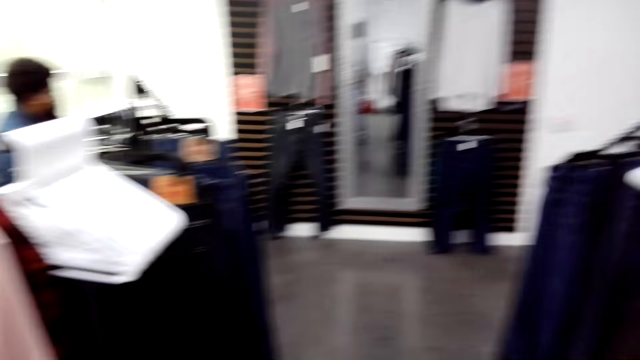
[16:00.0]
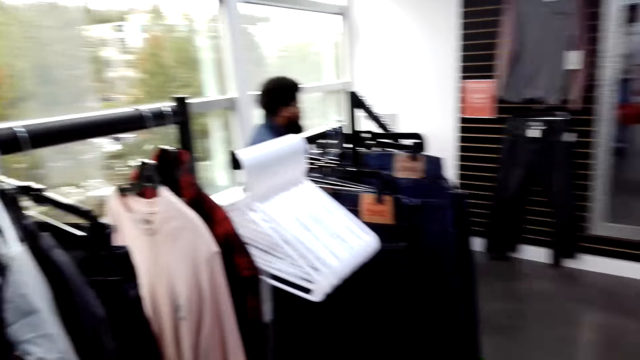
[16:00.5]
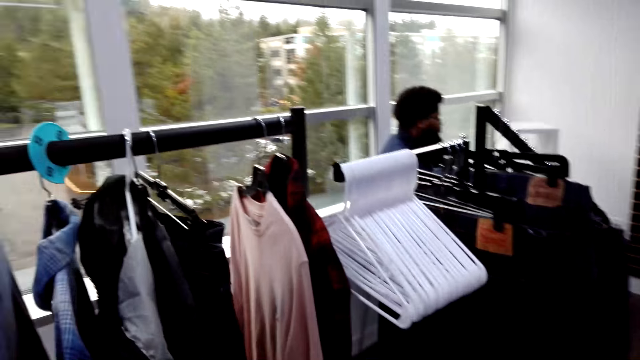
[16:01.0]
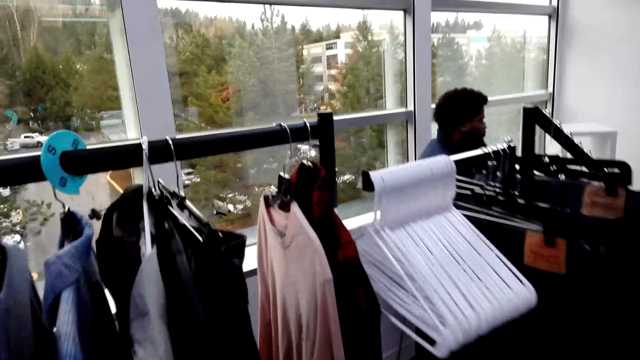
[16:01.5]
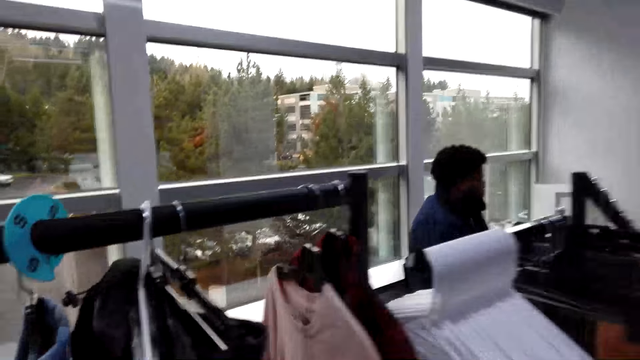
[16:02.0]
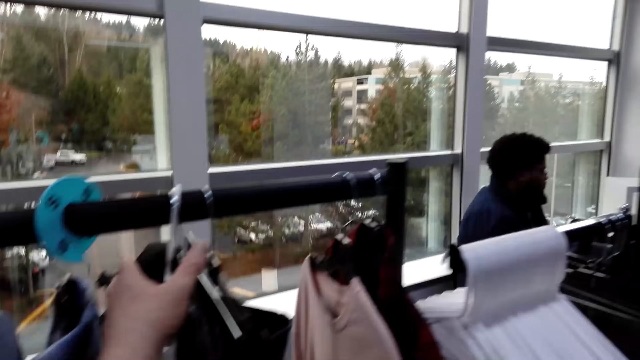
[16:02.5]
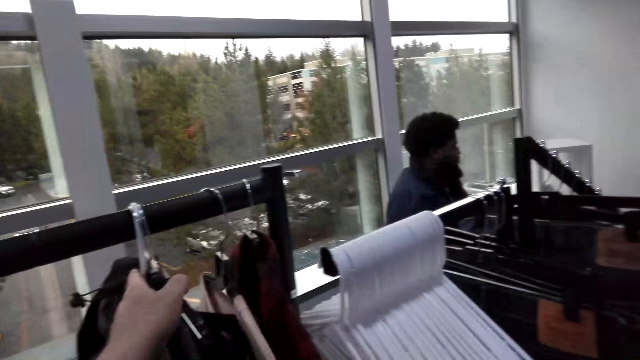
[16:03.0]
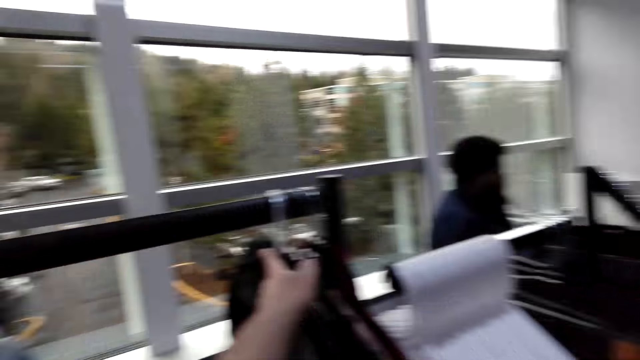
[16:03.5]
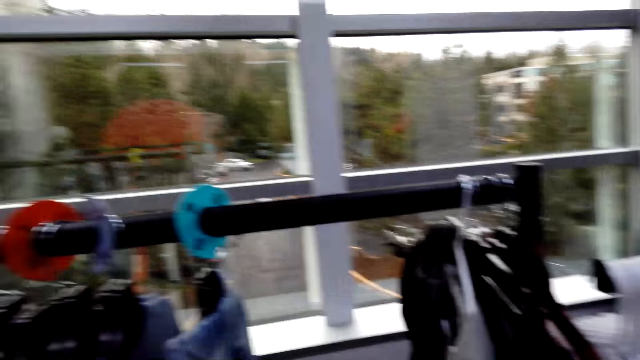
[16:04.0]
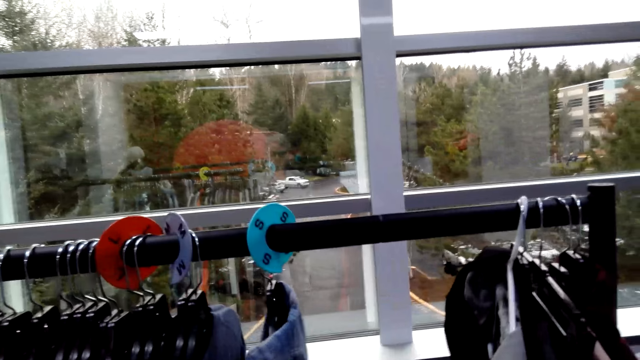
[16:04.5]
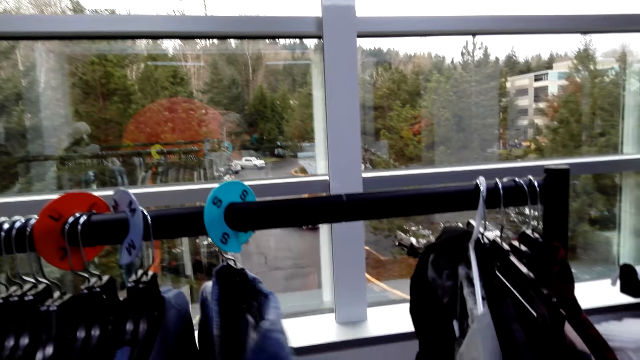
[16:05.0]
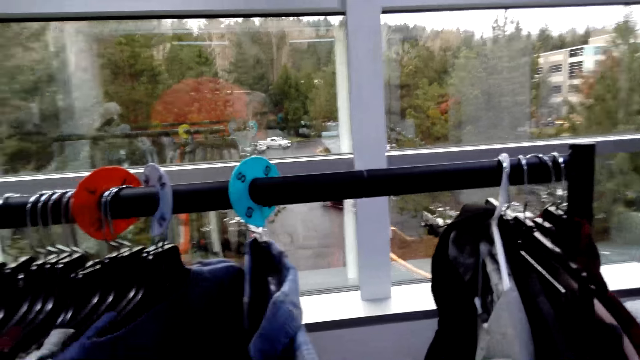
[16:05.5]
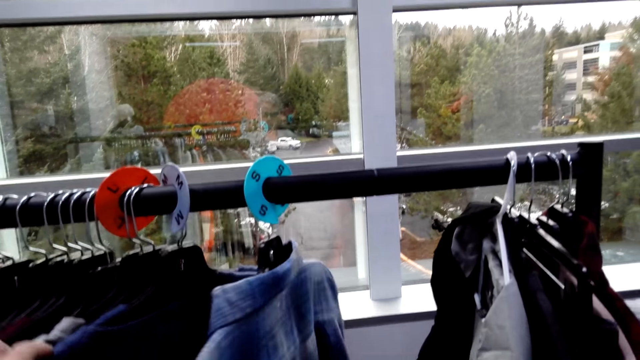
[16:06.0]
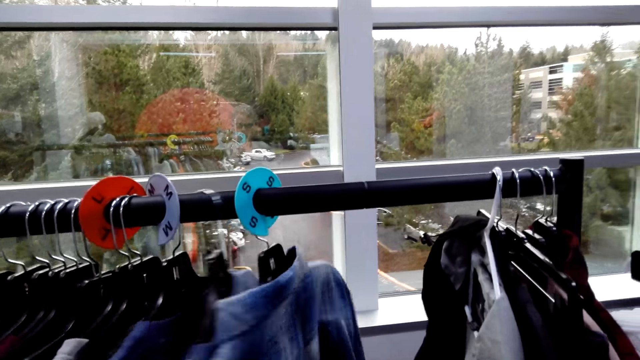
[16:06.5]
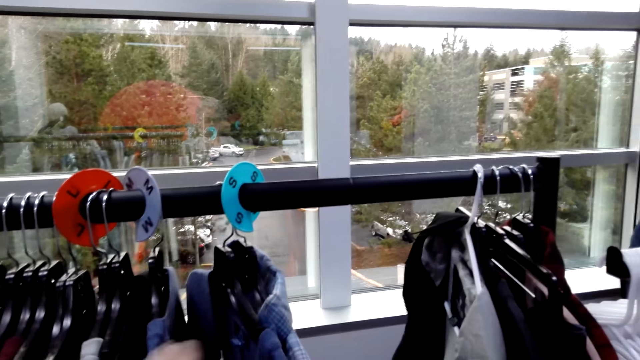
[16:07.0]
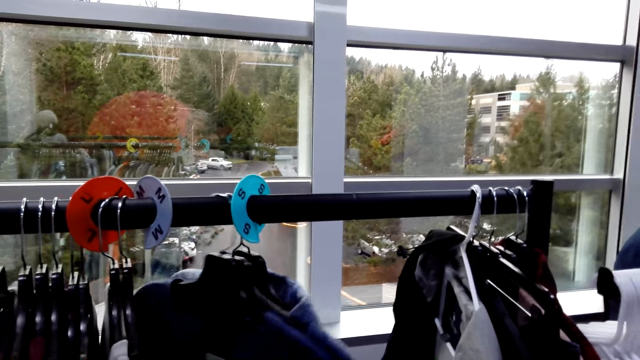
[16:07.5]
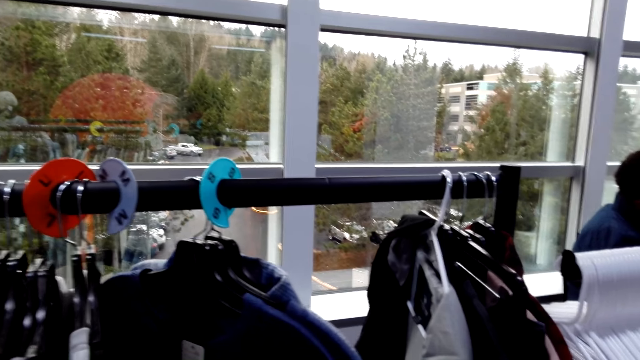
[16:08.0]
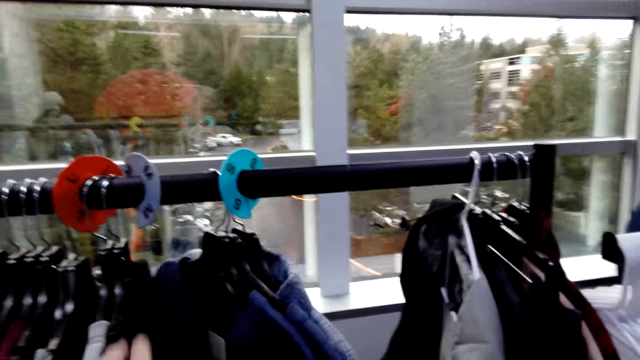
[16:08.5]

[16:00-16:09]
The camera wearer turns around. They look at the clothes on the hanger. They adjust the clothes on the hanger bar. They push the clothes. They turn around. They look at the clothes on the hanger. They hold the clothes on the hanger bar.

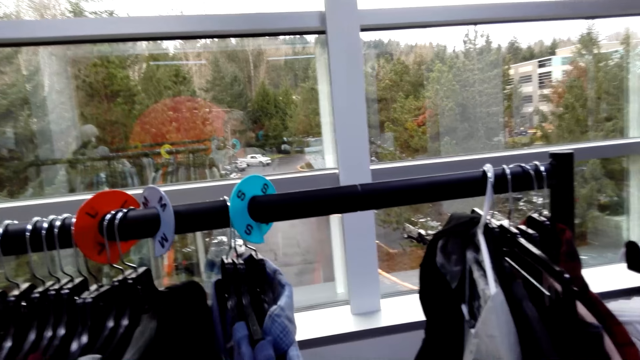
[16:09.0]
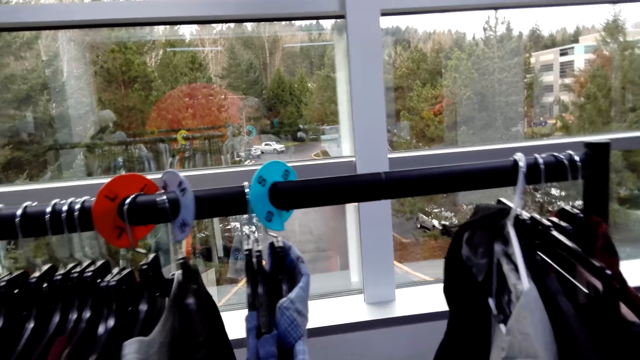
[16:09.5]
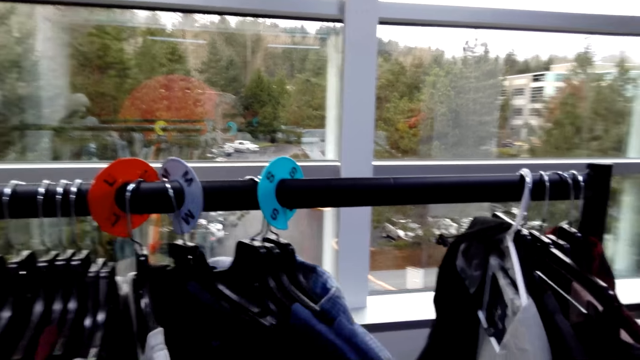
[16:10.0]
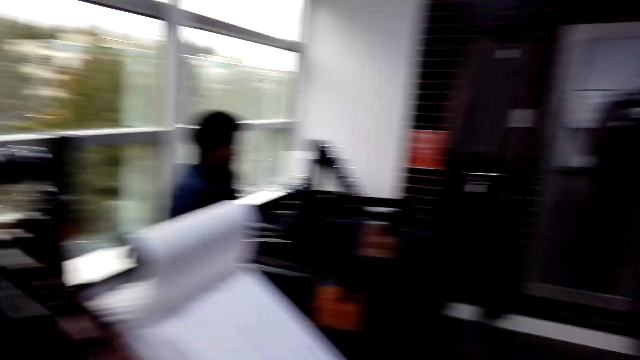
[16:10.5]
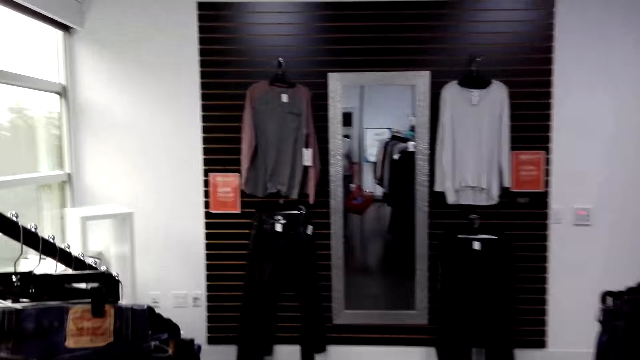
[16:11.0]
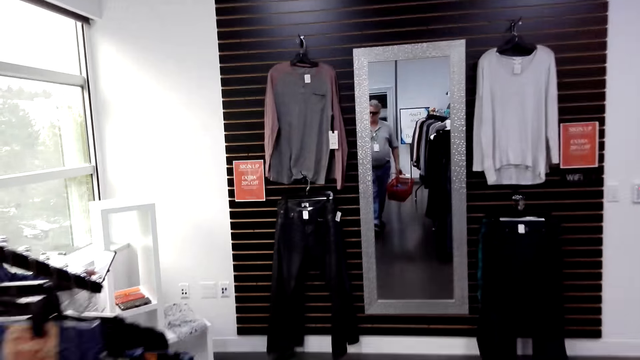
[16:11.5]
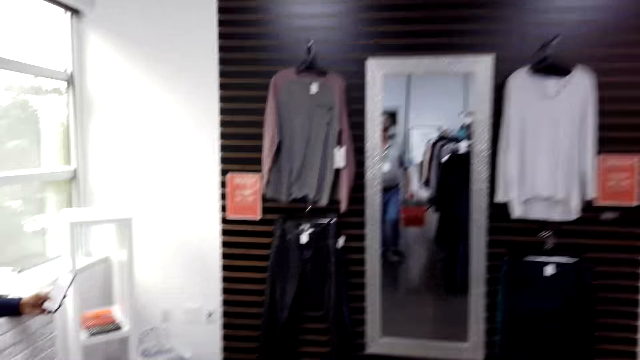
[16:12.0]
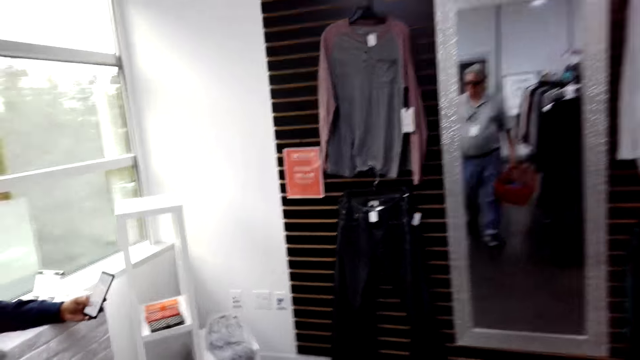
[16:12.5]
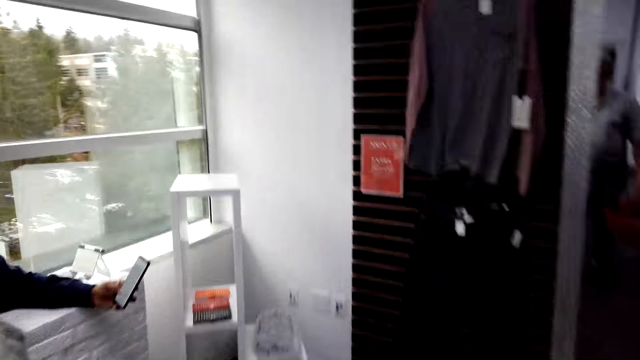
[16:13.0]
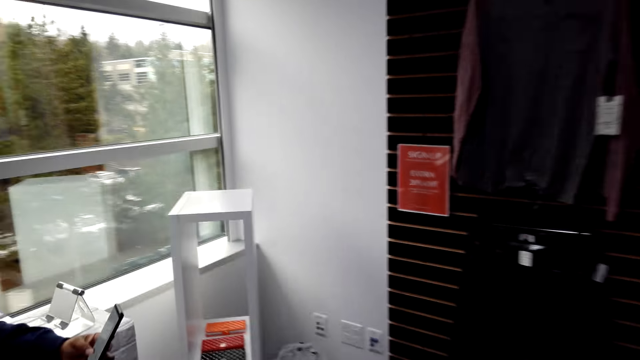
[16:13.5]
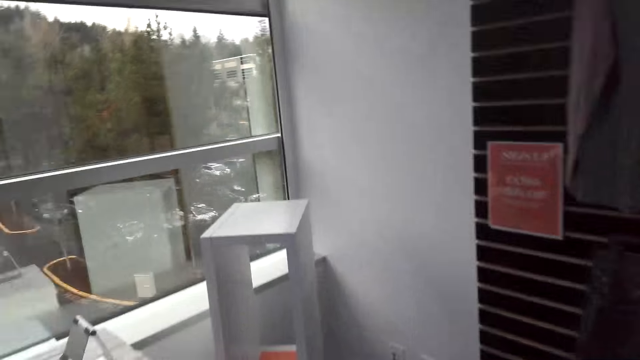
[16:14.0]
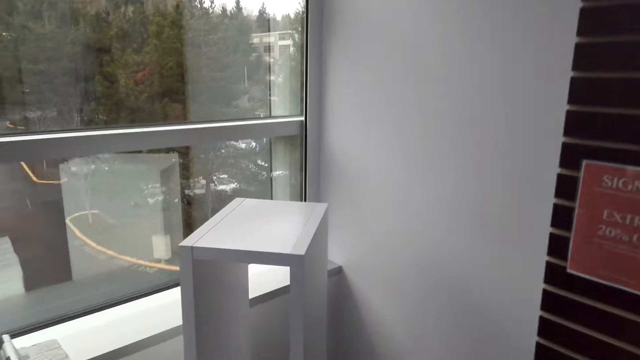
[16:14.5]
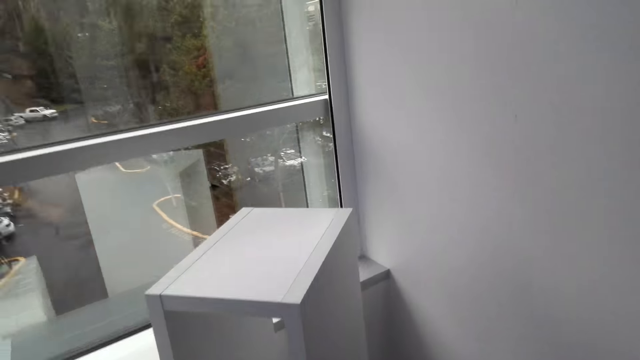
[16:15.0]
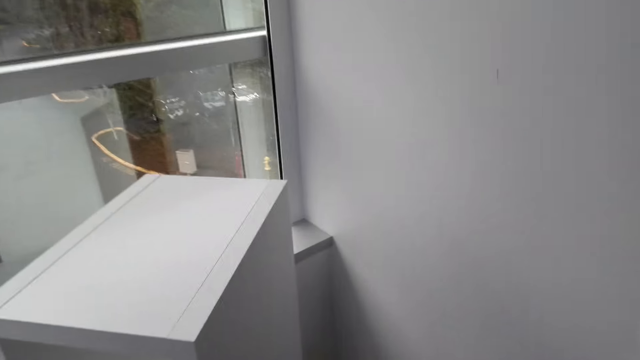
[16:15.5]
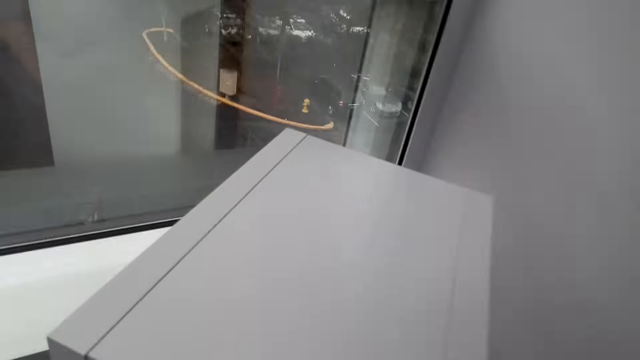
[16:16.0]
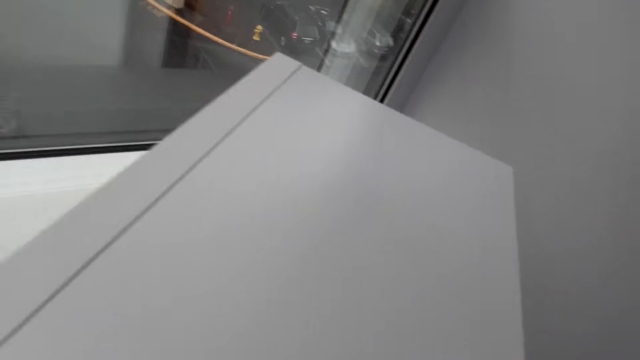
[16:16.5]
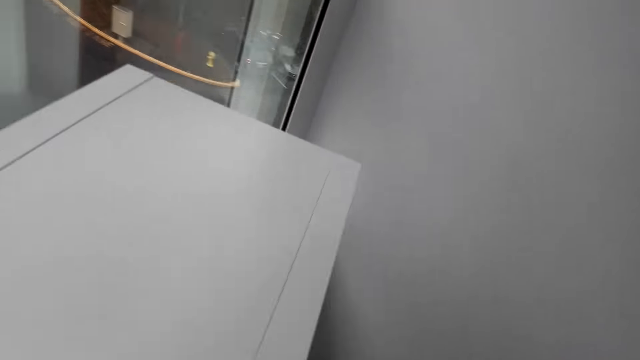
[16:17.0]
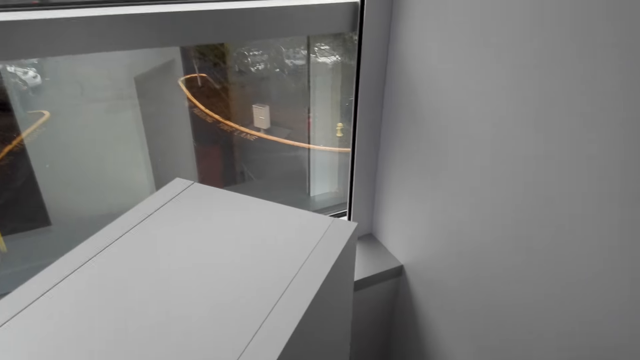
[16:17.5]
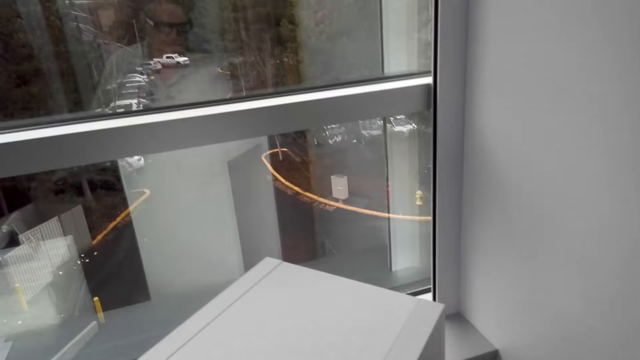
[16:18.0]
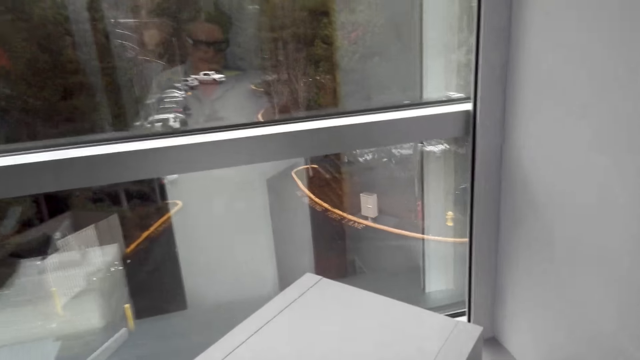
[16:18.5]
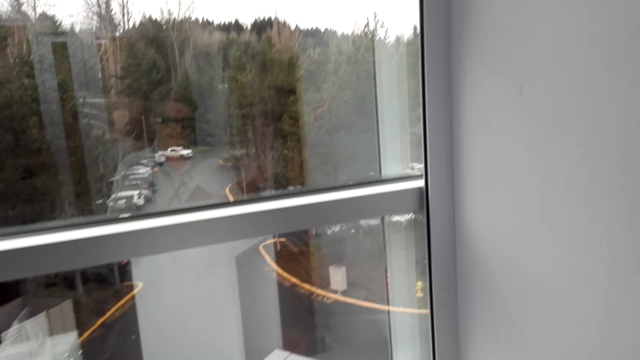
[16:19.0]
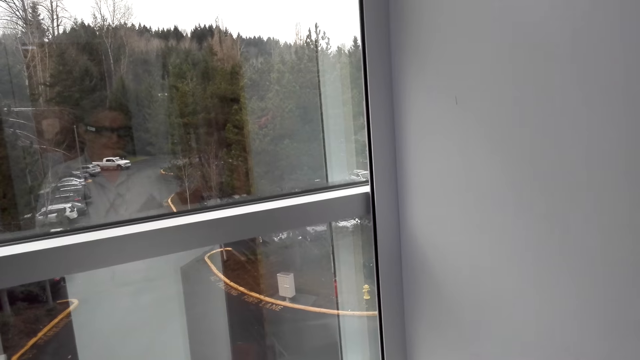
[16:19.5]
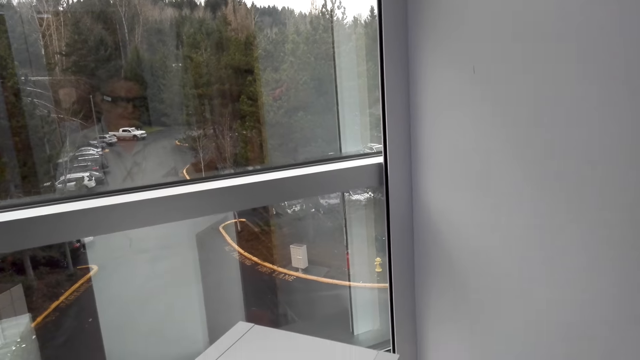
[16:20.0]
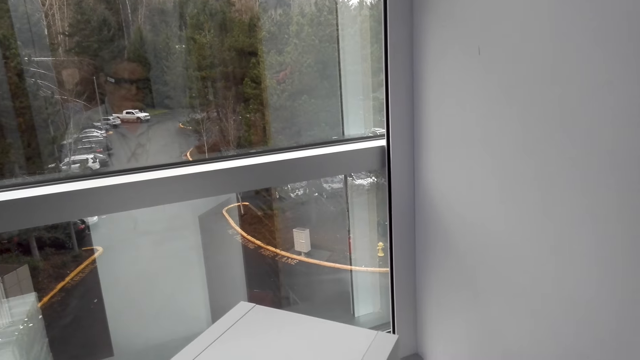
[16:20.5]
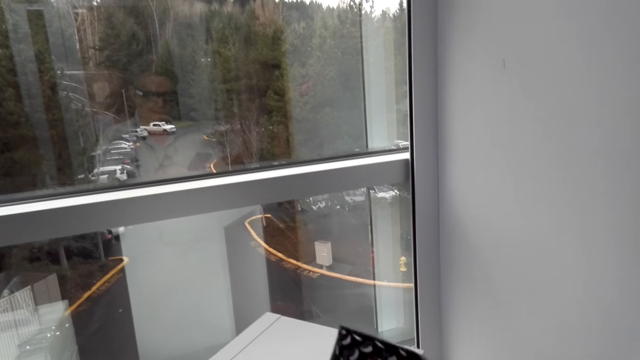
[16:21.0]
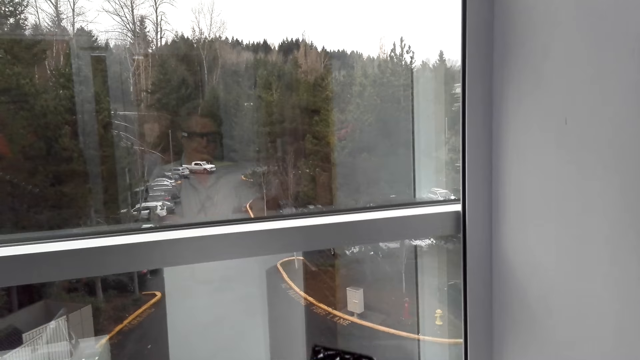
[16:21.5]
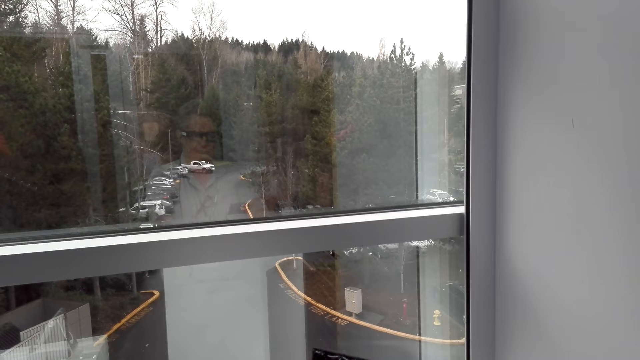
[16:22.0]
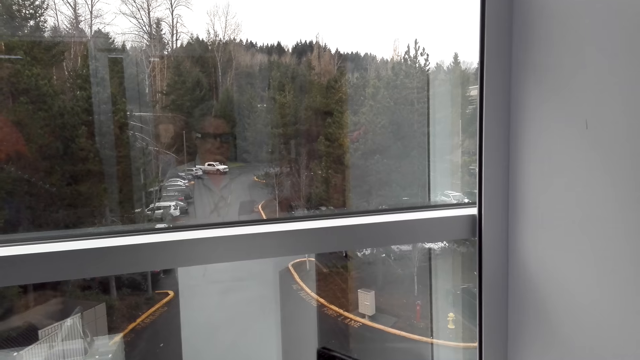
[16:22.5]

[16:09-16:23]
The camera wearer turns around. They look around the shop. They walk around the shop. They hold a shopping basket. They walk around. They turn around.
